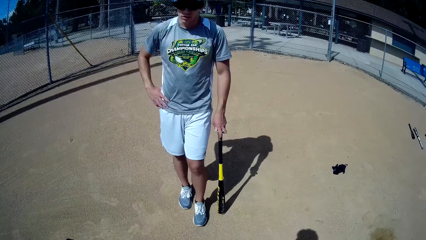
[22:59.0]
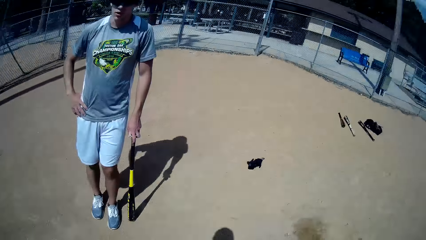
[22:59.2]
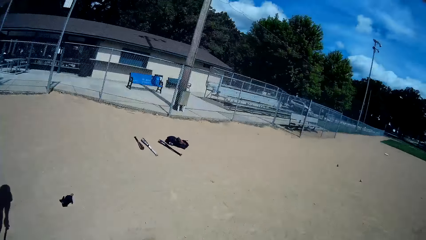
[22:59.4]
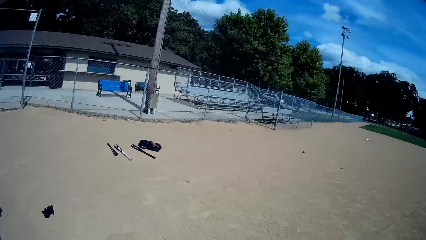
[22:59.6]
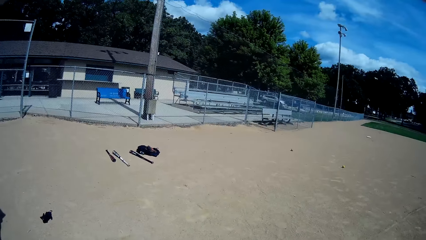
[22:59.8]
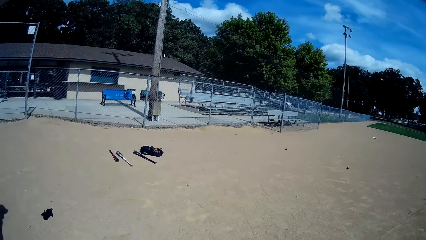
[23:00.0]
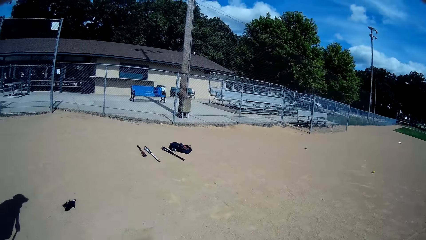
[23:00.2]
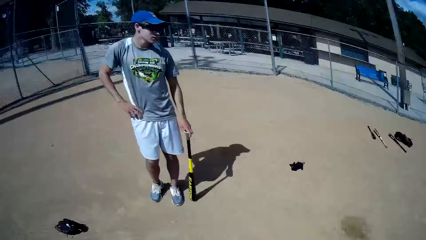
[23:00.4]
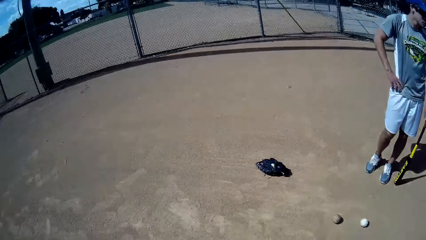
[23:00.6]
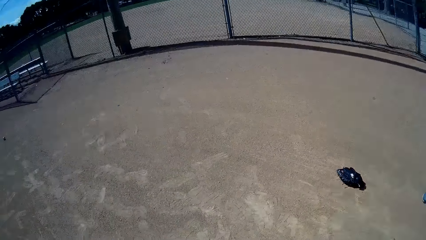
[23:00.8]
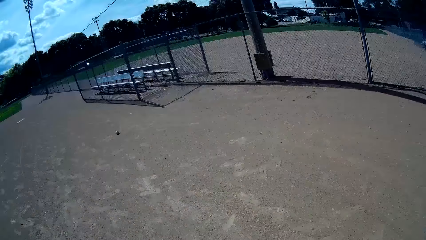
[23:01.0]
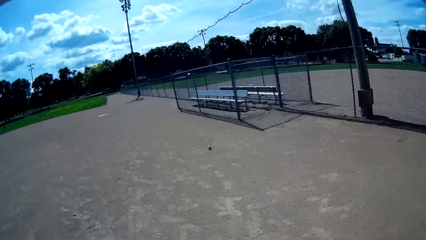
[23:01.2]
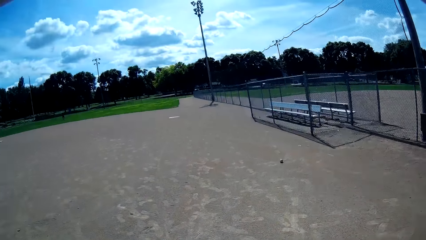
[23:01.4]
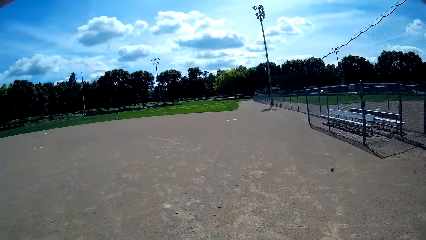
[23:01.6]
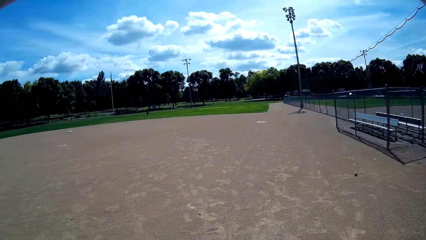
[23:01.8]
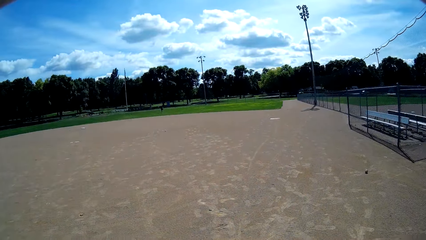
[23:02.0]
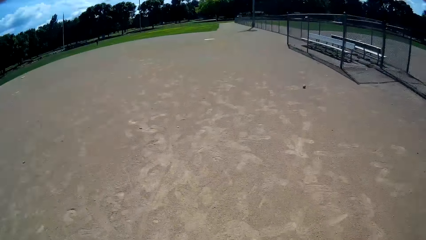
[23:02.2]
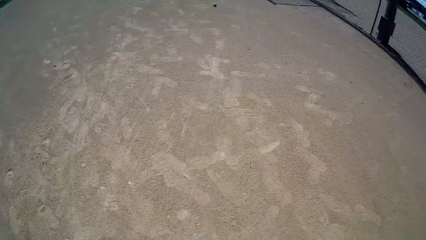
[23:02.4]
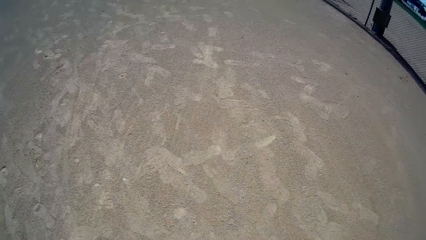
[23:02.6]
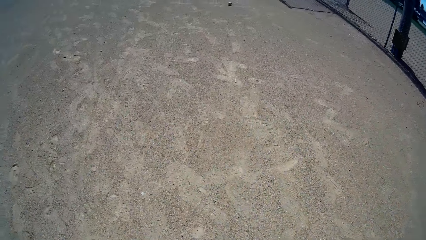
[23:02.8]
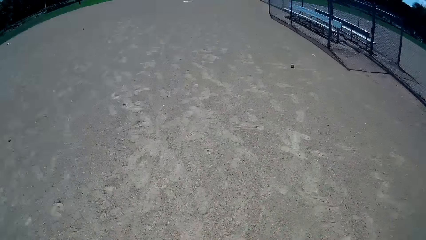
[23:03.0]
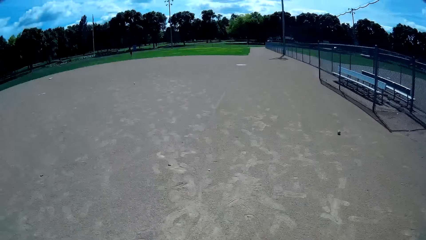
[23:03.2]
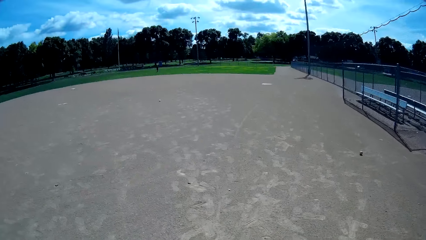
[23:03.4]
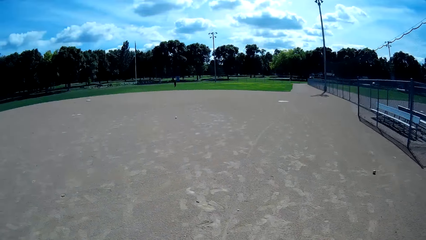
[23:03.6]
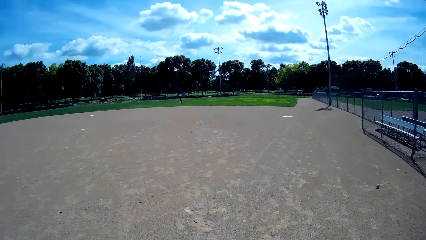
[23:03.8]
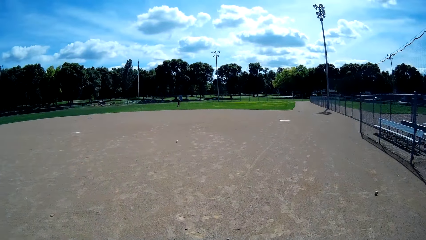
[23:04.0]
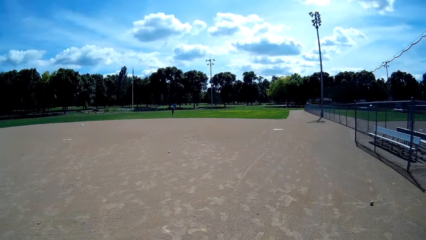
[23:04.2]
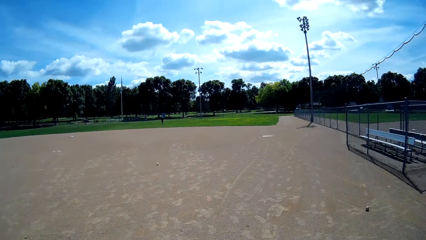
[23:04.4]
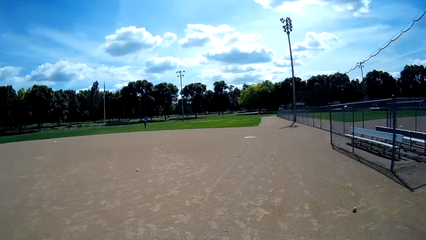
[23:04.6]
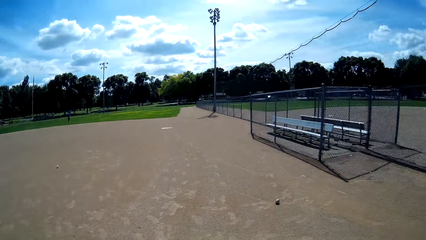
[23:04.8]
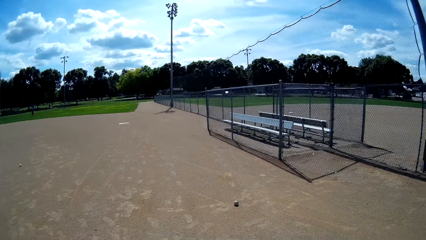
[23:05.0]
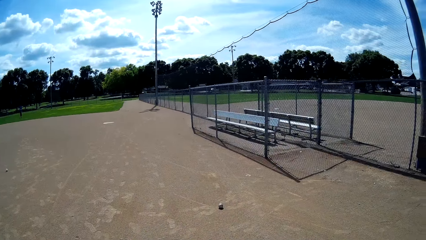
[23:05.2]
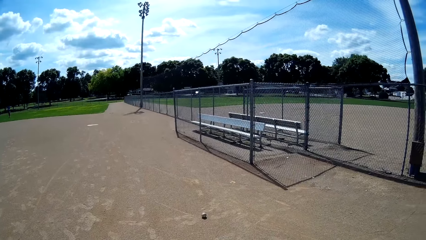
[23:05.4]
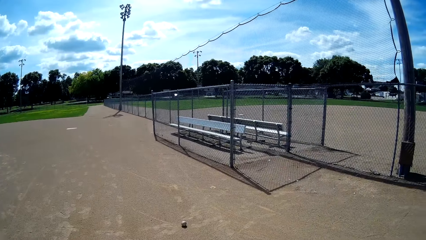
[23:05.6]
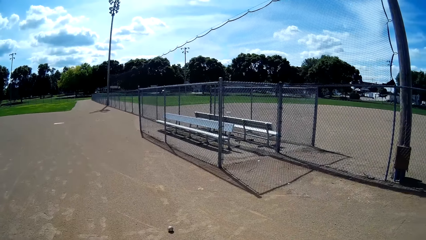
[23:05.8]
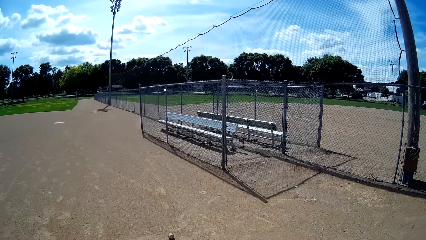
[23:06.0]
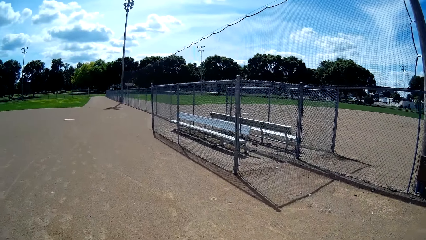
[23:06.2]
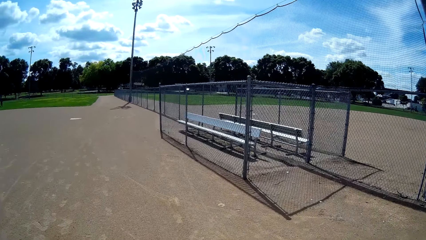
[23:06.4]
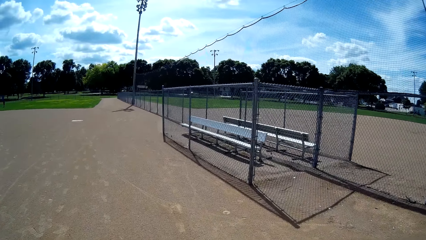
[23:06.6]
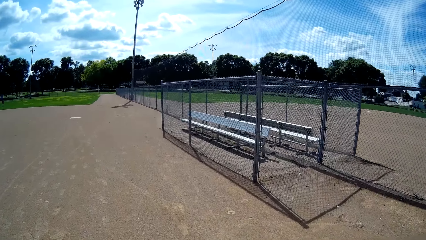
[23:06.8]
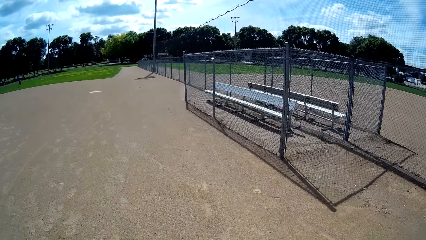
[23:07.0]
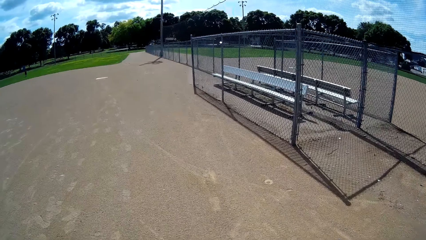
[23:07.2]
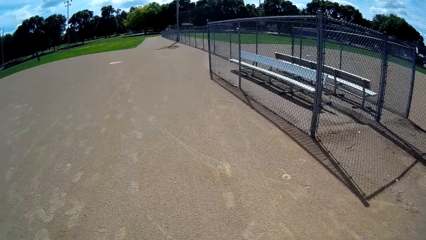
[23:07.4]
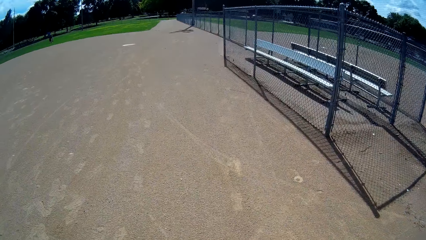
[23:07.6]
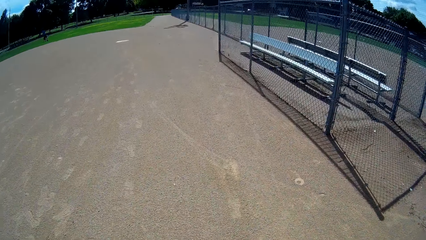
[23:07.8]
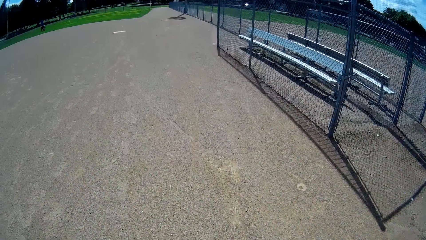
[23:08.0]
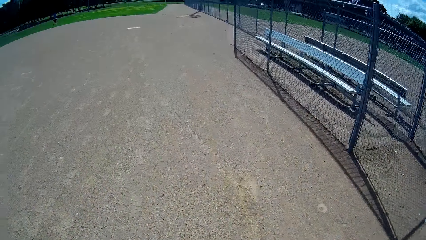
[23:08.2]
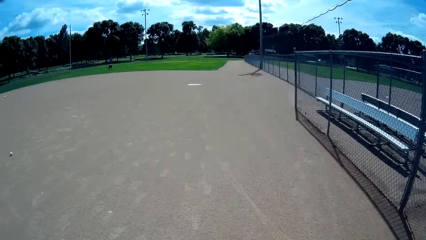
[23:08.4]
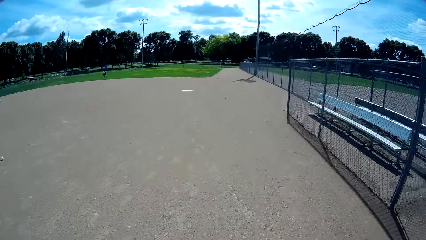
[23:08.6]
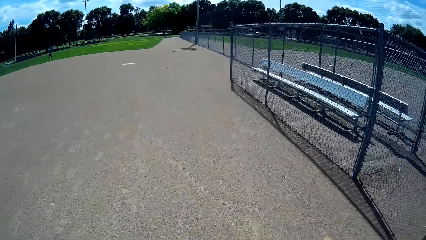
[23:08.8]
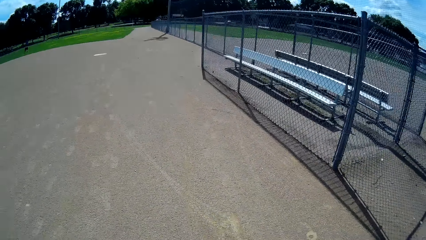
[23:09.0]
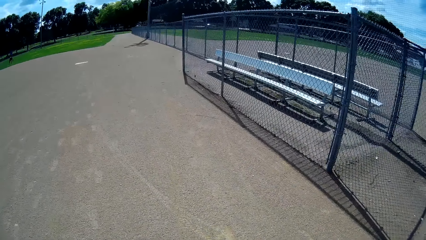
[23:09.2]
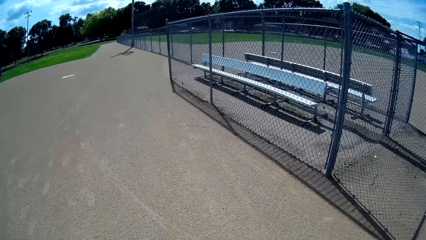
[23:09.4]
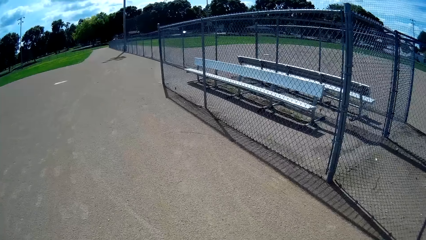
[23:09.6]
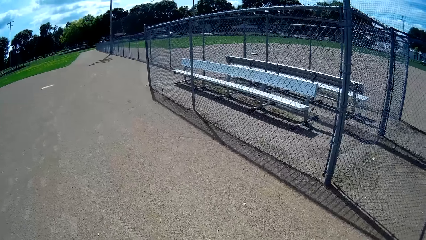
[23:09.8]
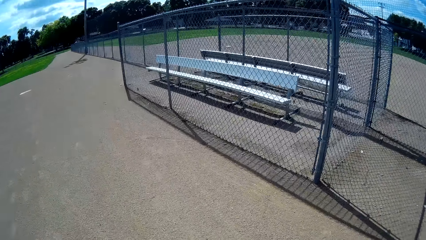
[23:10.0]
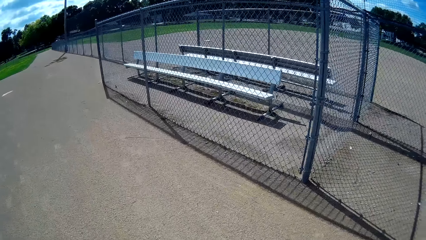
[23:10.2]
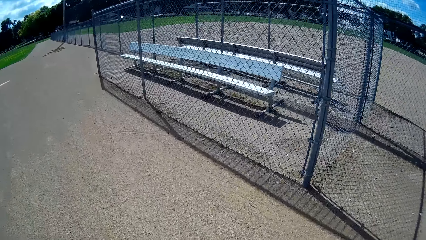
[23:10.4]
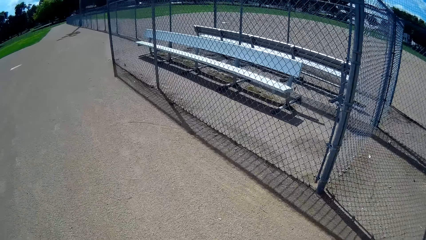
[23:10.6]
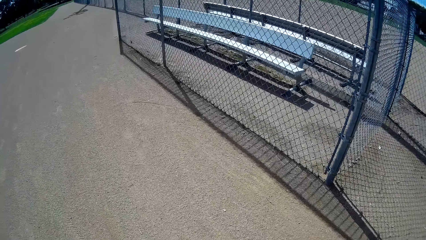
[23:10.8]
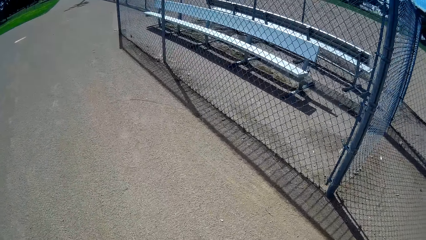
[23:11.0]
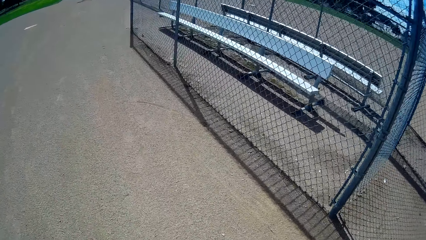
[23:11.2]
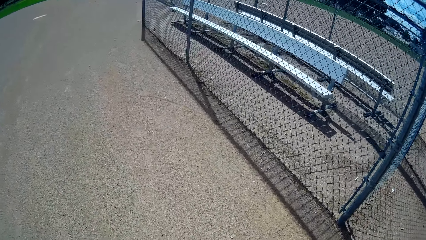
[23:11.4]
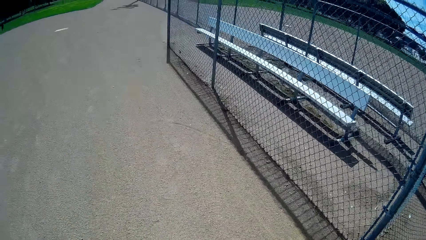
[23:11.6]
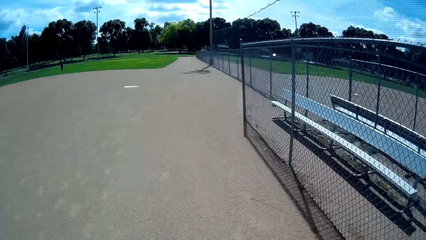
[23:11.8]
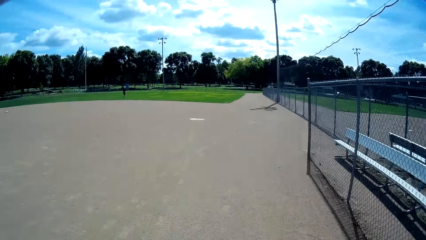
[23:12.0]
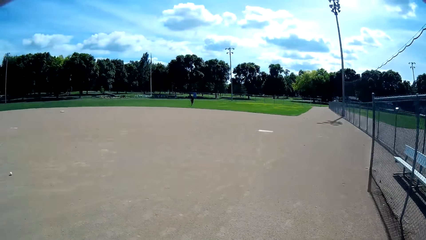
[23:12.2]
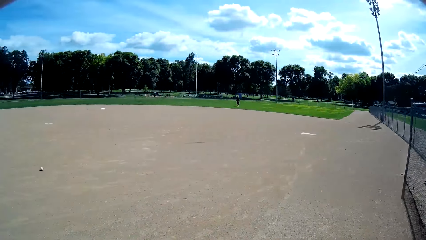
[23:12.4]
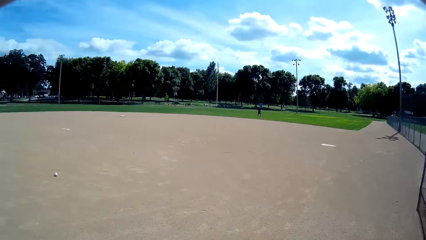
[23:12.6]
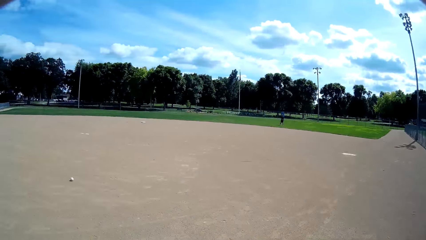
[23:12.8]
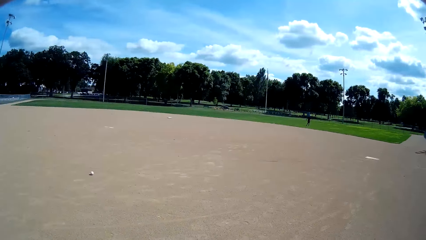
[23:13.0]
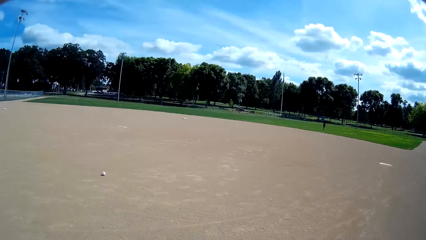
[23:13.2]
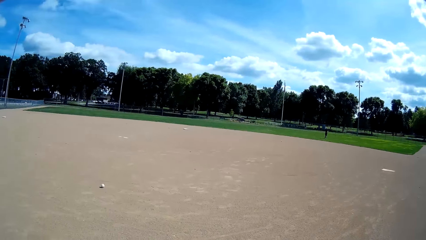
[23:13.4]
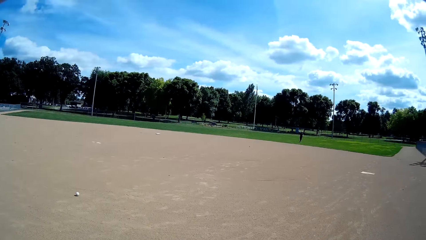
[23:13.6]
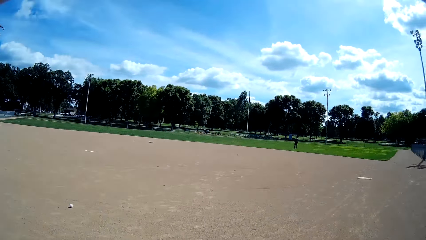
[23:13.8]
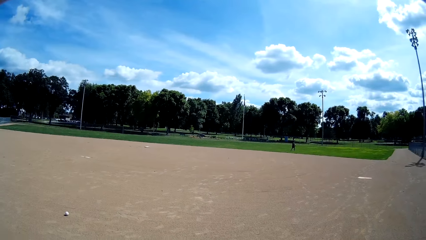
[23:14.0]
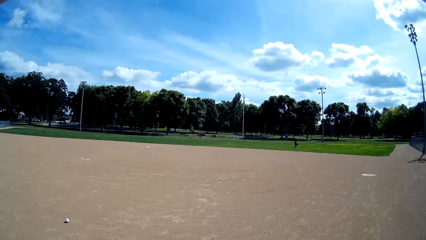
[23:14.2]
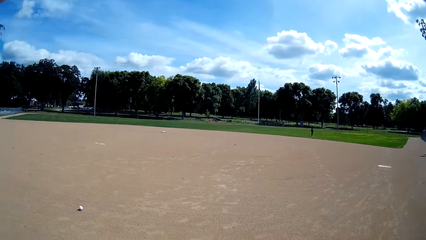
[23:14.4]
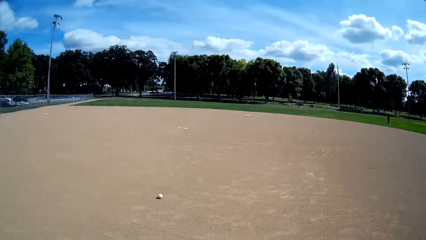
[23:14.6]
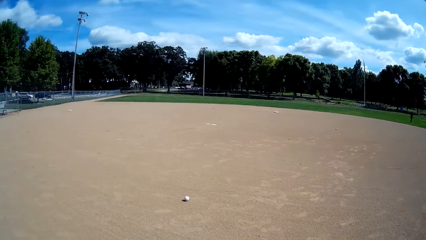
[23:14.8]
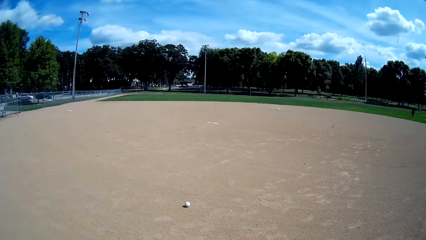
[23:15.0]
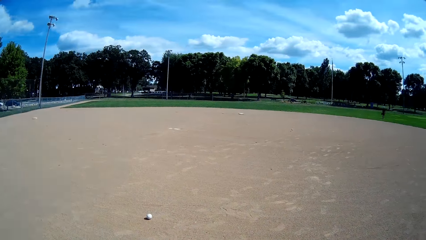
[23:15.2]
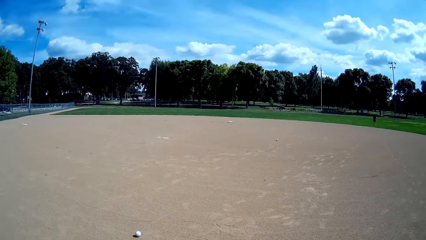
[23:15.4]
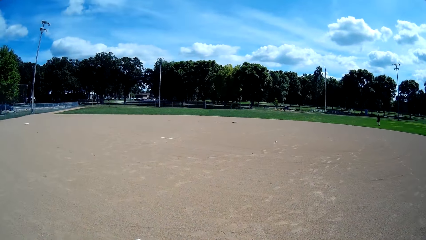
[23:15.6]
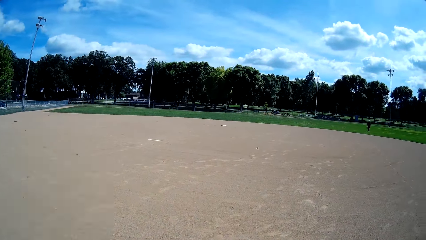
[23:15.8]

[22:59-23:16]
The camera wearer looks around. They turn towards a man. They walk towards a ball on the ground. They interact with the man. They walk towards another ball on the ground.
